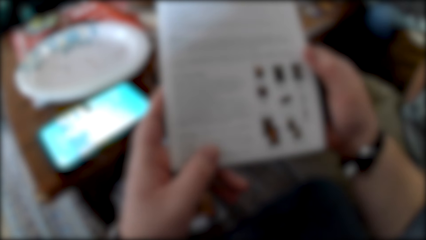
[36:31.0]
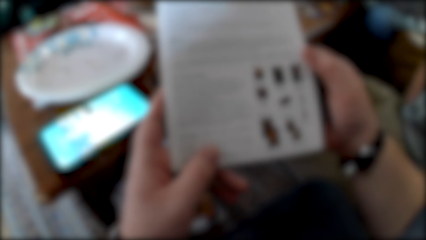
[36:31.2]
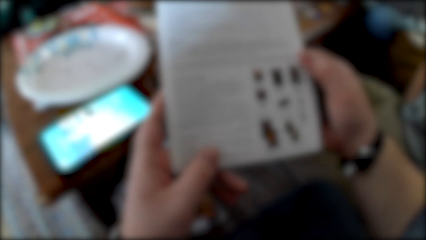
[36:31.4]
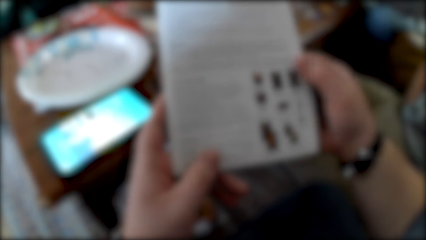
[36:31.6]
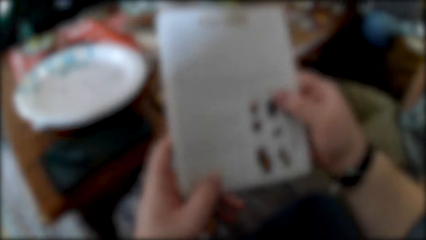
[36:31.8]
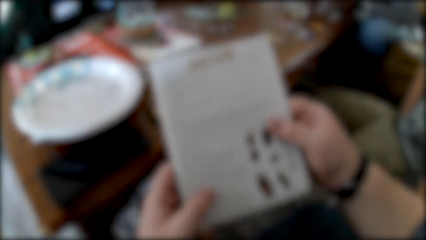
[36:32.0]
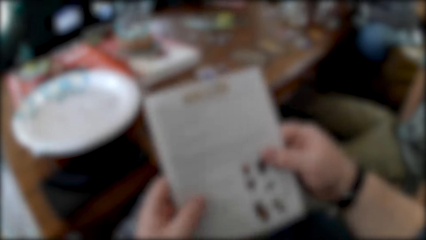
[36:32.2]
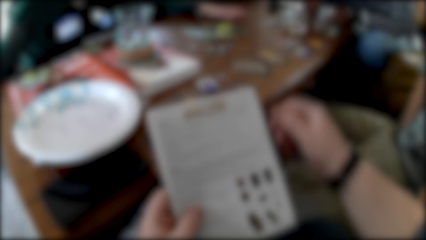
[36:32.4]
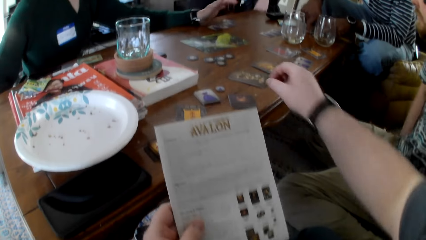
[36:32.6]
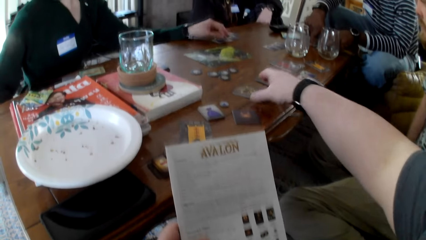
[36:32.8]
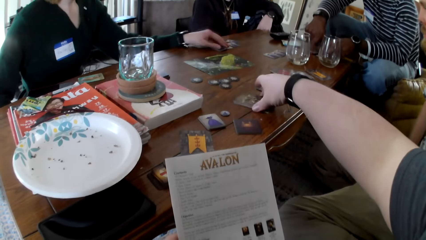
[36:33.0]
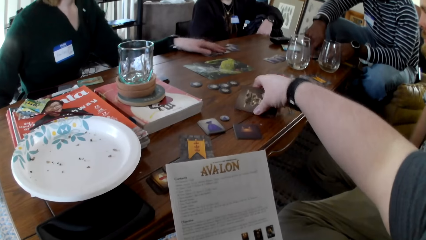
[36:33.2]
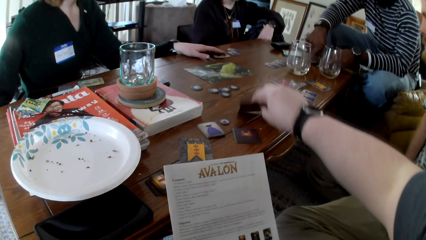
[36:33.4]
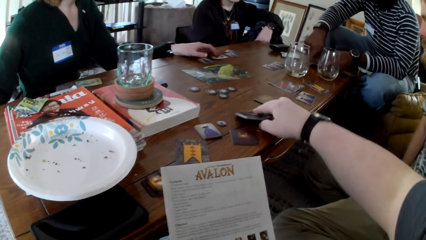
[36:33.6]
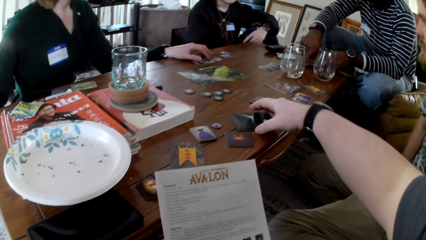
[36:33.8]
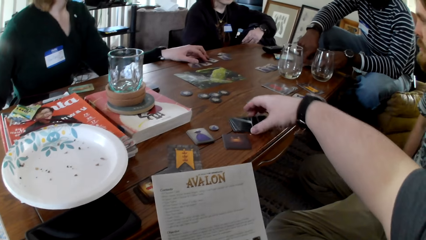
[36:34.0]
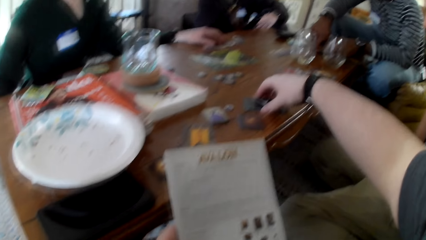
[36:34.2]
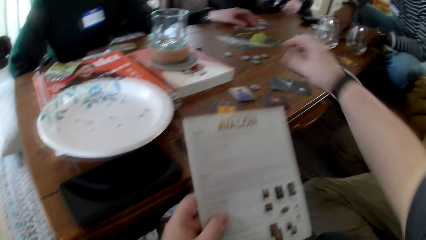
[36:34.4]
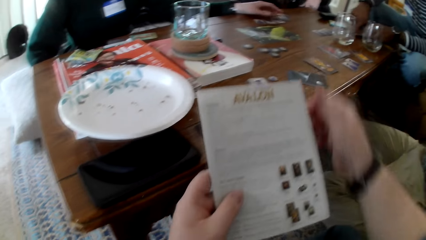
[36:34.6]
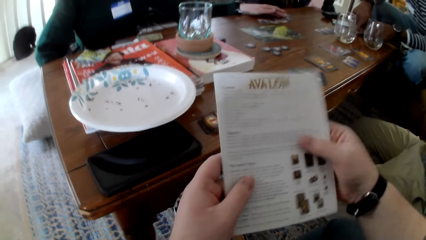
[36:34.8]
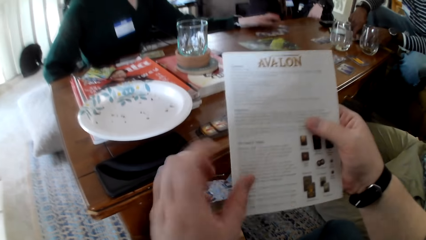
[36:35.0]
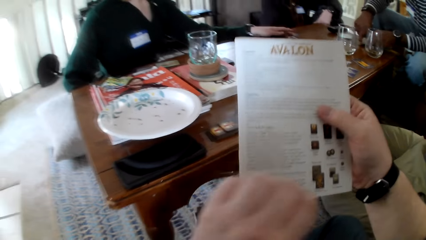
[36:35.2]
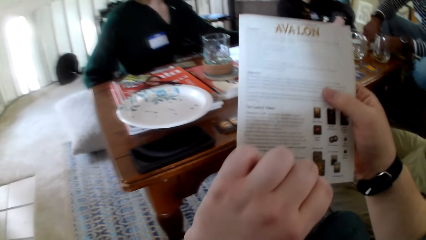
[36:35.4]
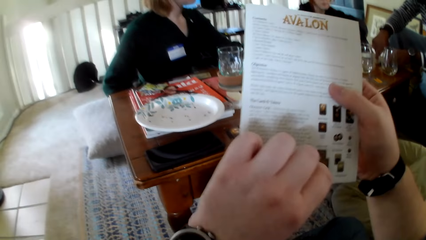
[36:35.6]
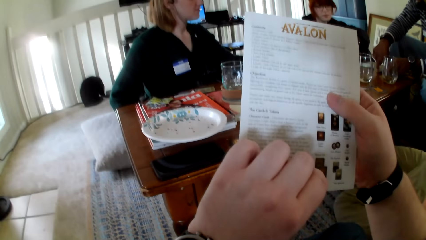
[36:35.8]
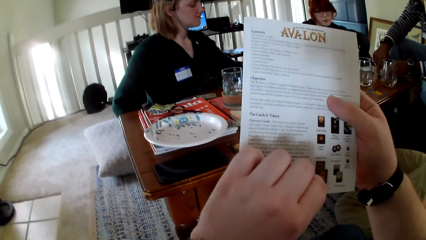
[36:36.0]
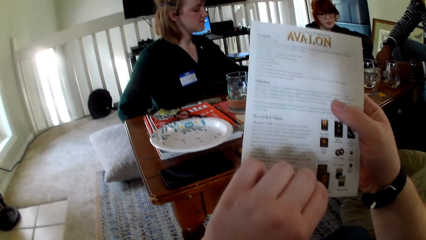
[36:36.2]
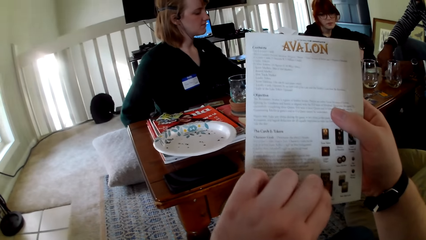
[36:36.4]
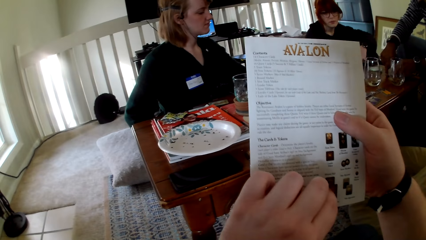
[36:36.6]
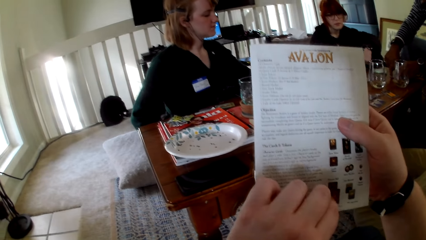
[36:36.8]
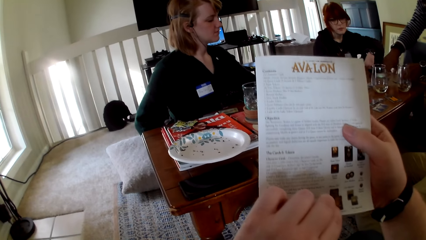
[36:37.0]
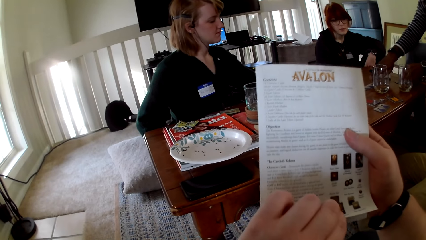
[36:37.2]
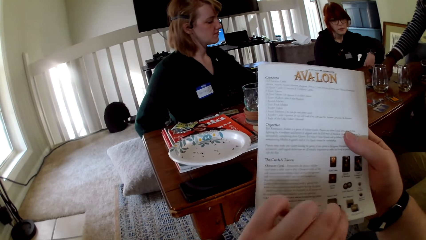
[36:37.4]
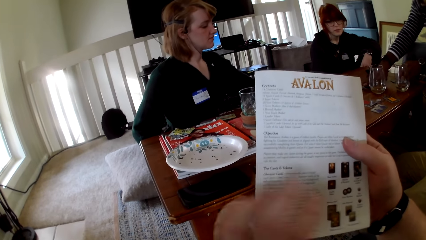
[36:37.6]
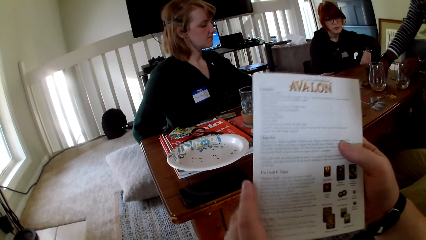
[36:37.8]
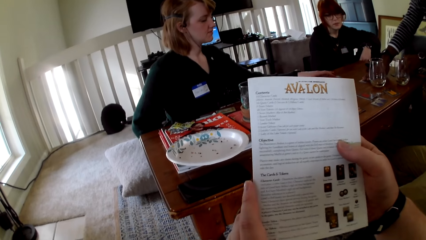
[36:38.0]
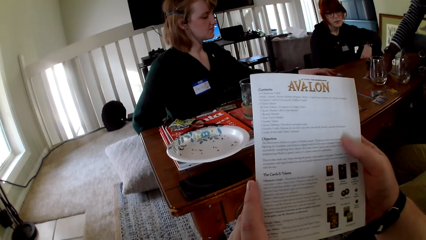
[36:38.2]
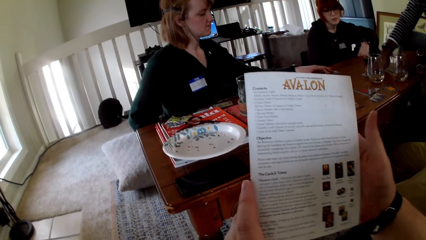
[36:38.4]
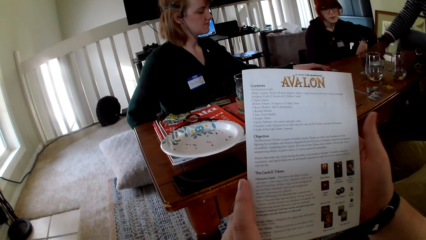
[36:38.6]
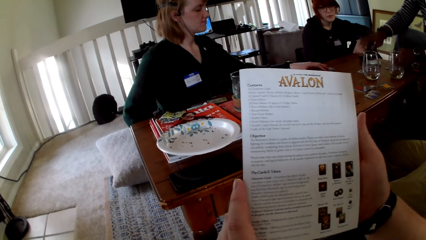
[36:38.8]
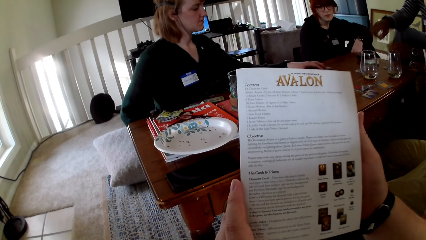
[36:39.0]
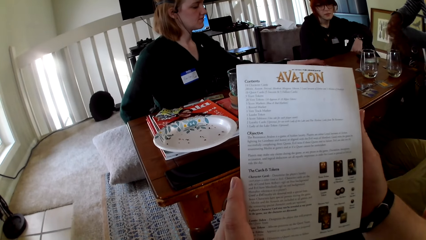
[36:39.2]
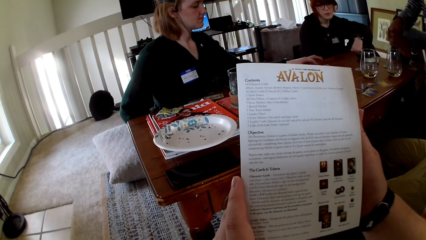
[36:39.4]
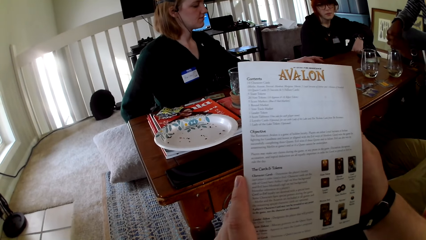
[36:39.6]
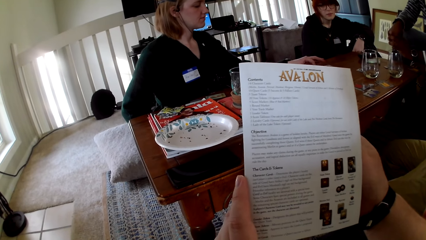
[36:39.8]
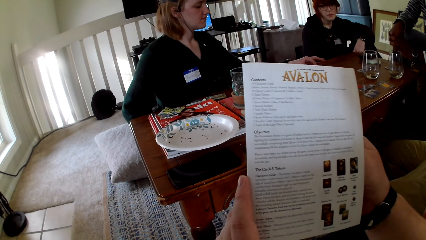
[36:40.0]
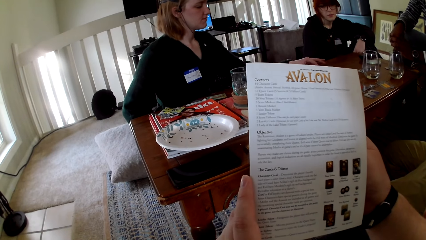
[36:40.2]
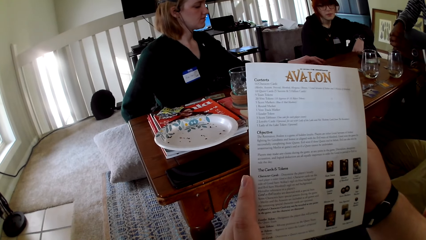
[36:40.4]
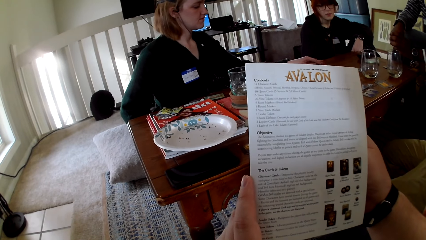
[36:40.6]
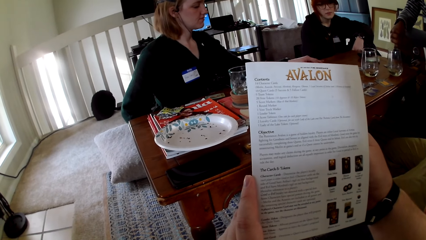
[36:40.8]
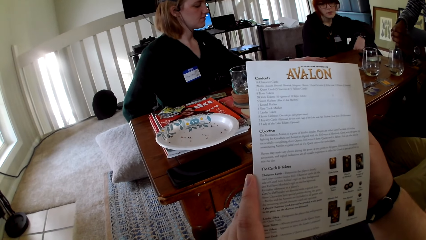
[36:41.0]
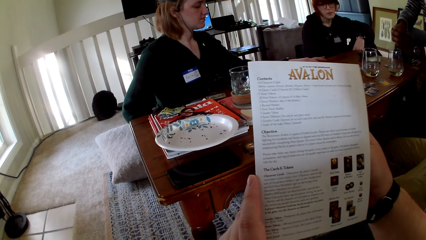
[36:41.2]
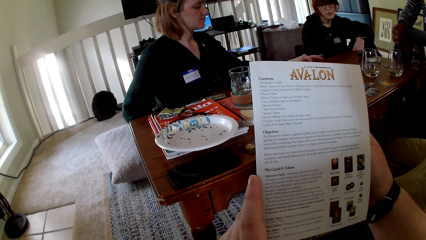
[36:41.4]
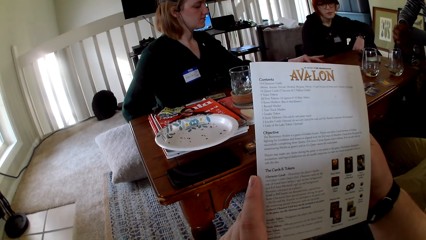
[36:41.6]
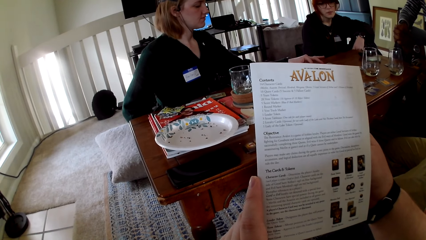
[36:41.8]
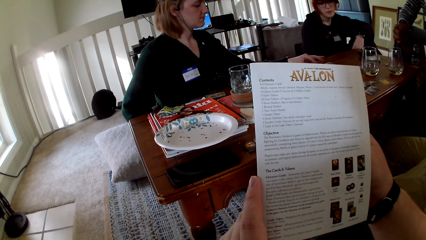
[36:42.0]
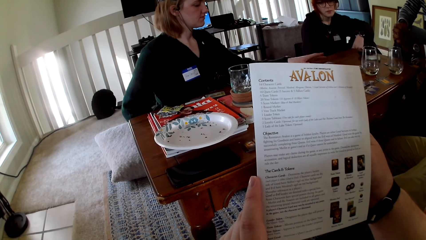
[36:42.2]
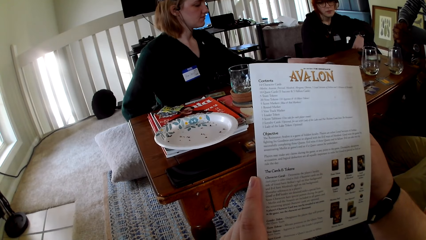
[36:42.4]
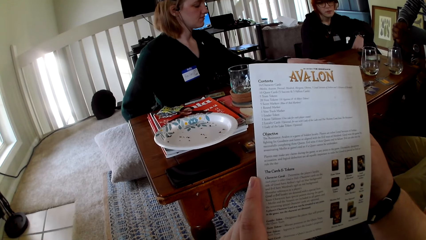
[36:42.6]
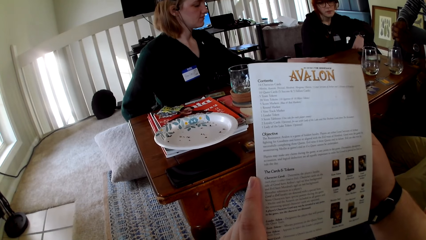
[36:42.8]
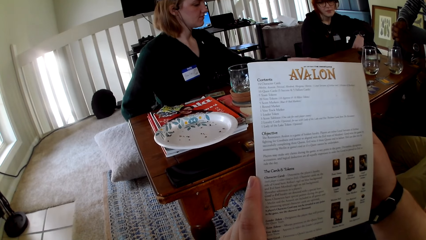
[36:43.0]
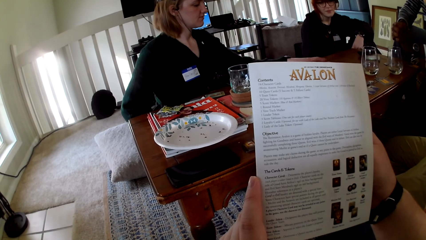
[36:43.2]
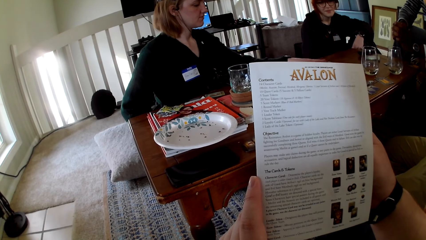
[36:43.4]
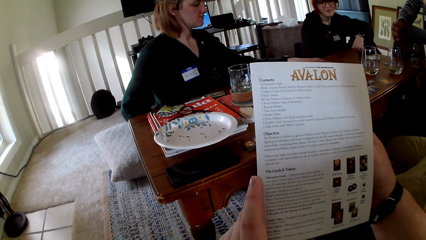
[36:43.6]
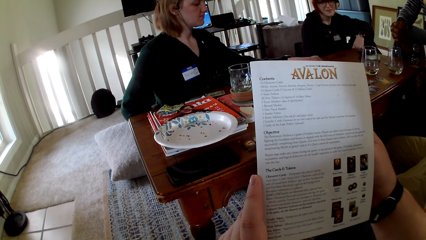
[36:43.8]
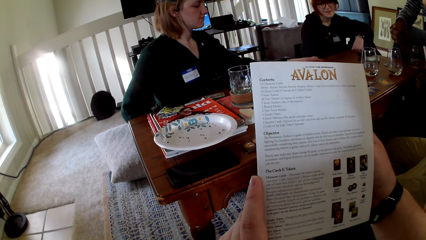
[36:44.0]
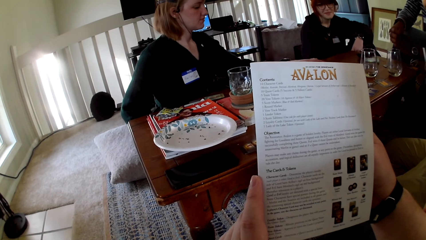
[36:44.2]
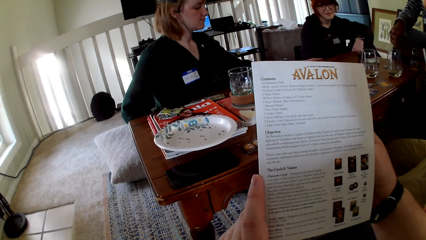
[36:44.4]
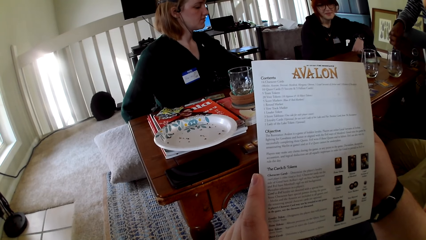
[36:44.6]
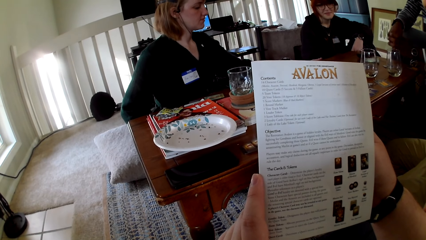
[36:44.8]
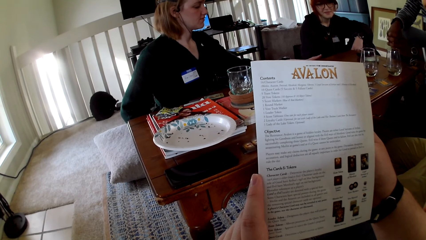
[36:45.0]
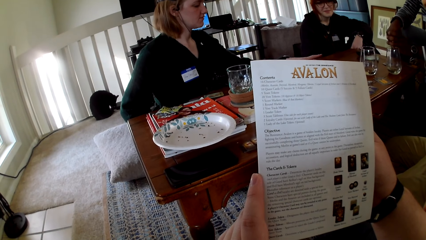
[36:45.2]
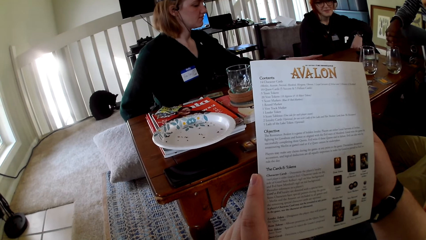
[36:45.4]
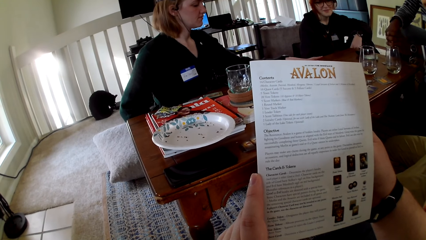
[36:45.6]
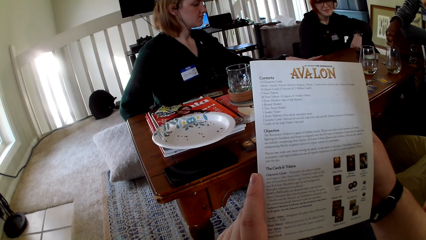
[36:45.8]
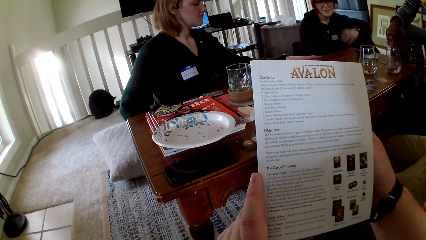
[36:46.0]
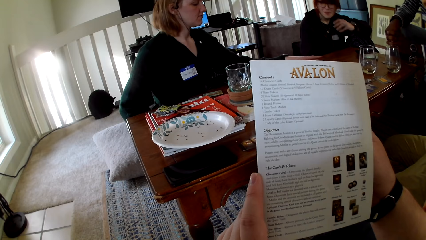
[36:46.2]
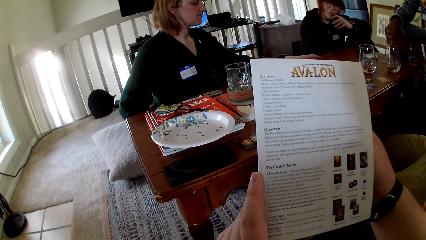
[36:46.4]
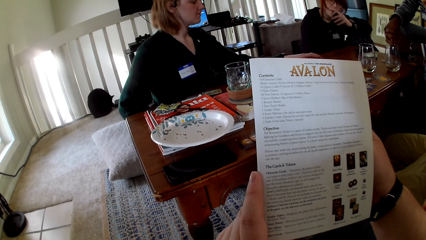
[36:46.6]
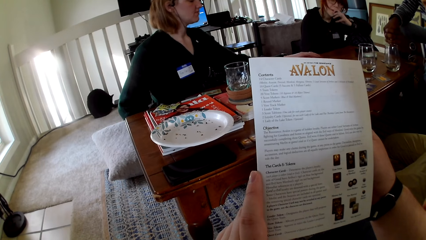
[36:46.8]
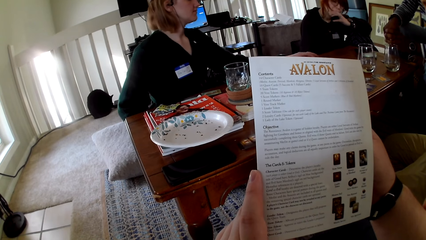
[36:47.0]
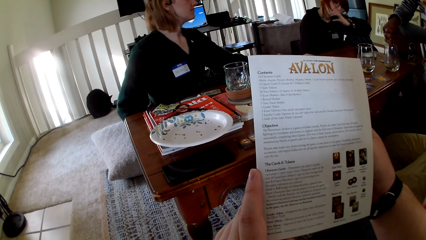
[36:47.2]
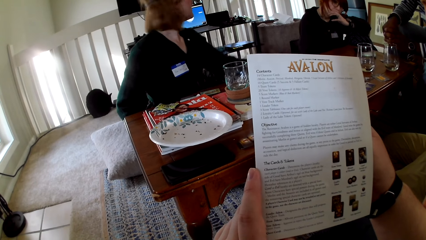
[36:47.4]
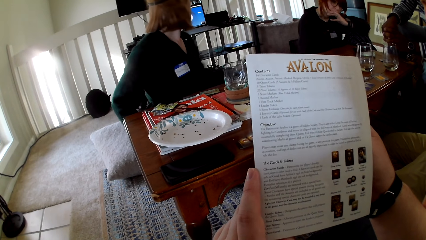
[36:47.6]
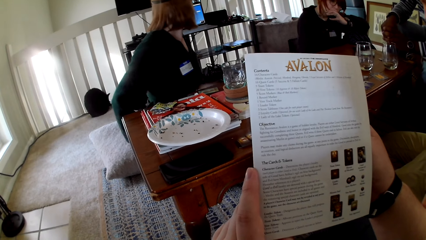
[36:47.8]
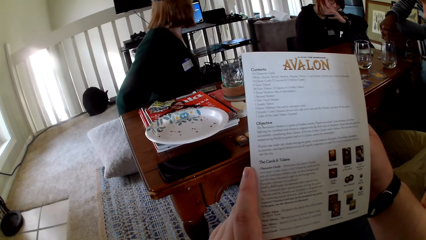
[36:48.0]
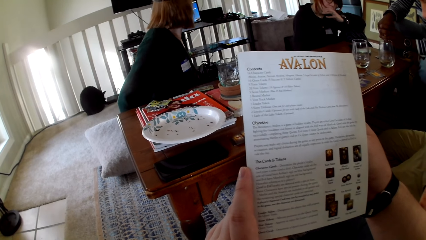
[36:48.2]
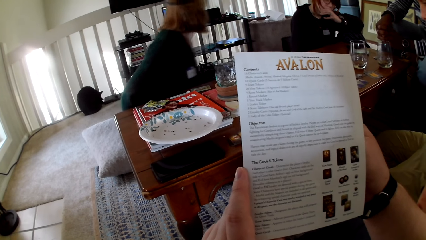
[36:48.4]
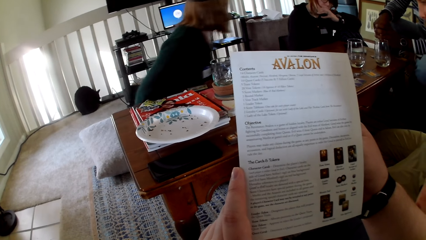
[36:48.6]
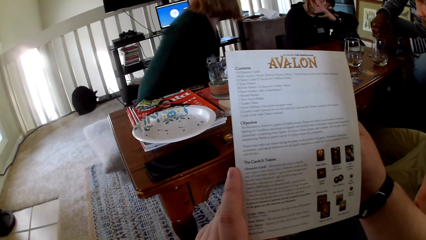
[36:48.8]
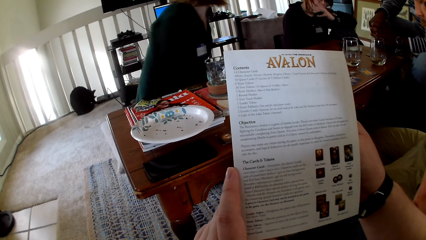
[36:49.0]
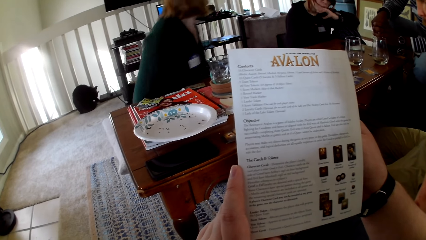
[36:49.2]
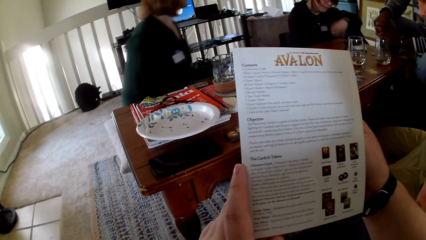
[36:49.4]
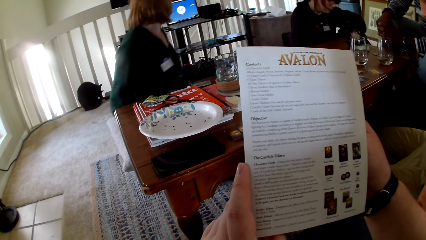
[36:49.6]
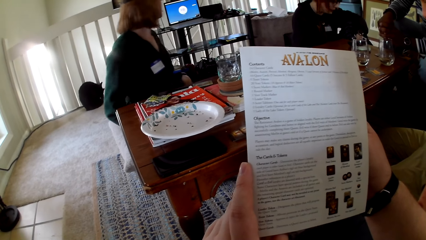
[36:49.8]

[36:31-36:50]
The camera wearer picks the cards, touches the cards, flips the cards and puts the cards on the table. A woman holds cards. The camera wearer holds the pamphlet with both hands. The woman touches the cards. The camera wearer reads the pamphlet and touches the book. The woman touches the cards. The camera wearer touches the book. The woman smokes a vape. The camera wearer reads the pamphlet. The first woman touches her face. Another woman pulls the pillow.
